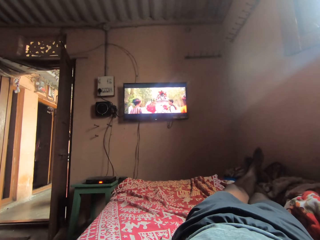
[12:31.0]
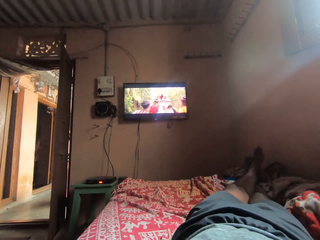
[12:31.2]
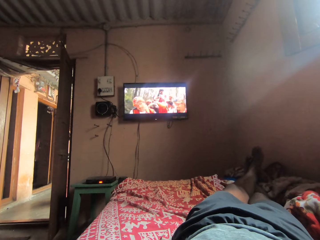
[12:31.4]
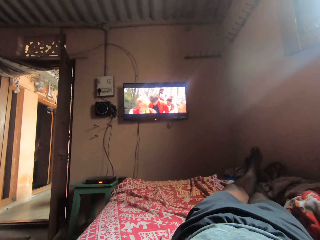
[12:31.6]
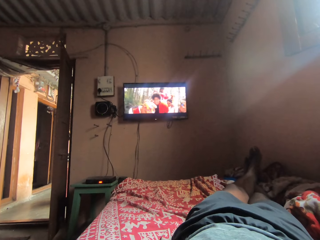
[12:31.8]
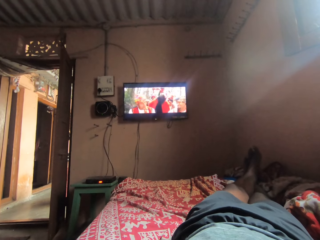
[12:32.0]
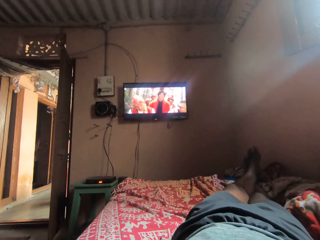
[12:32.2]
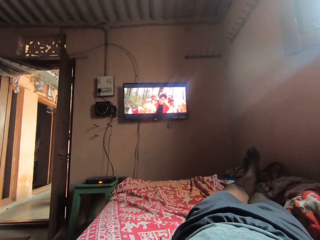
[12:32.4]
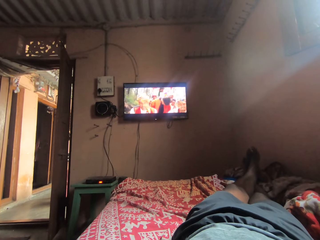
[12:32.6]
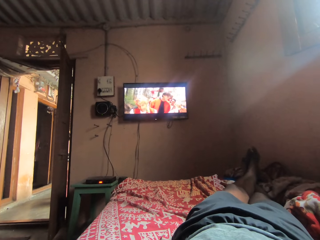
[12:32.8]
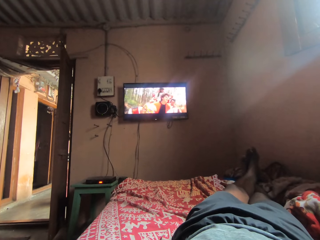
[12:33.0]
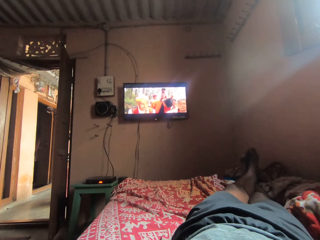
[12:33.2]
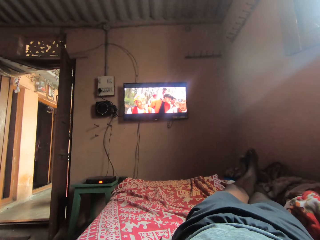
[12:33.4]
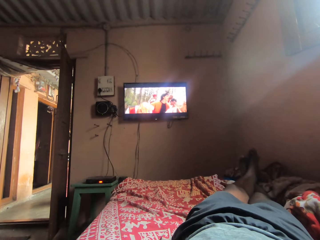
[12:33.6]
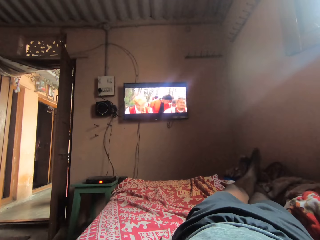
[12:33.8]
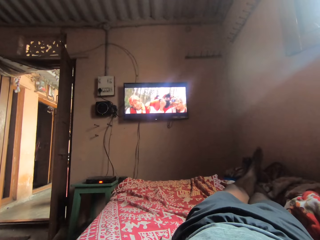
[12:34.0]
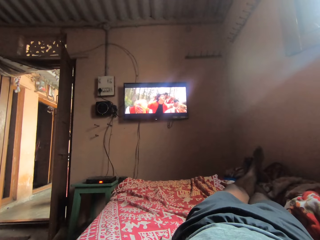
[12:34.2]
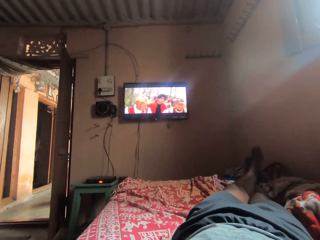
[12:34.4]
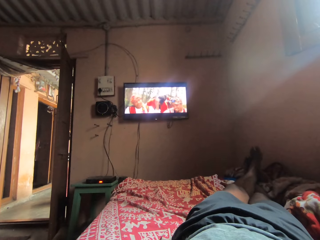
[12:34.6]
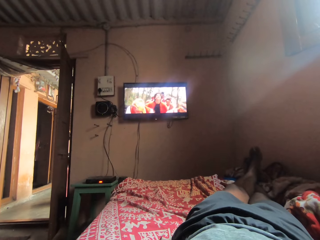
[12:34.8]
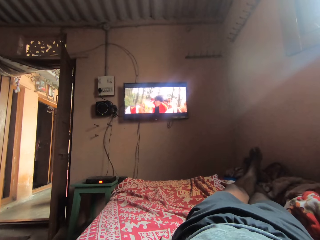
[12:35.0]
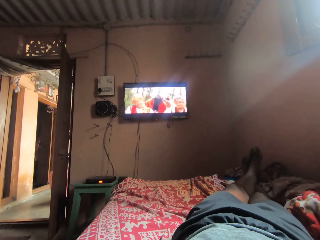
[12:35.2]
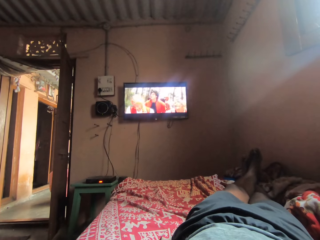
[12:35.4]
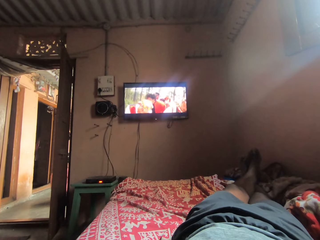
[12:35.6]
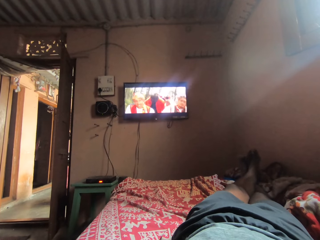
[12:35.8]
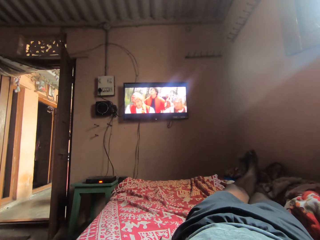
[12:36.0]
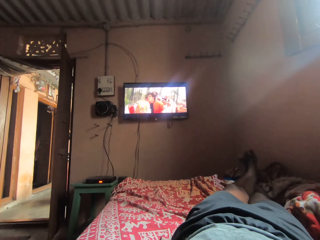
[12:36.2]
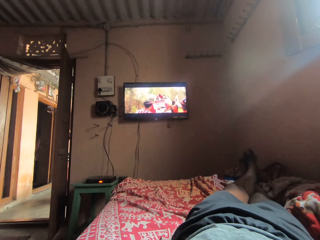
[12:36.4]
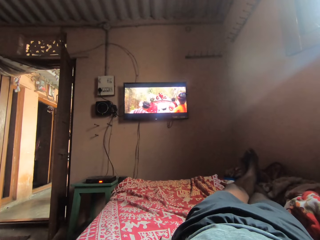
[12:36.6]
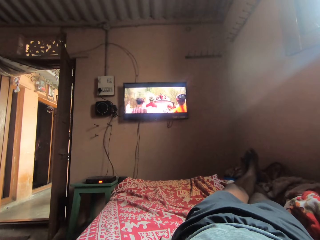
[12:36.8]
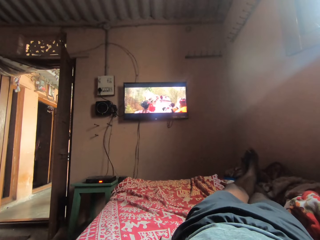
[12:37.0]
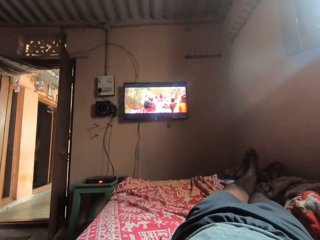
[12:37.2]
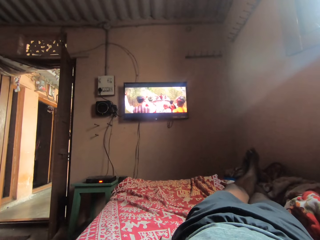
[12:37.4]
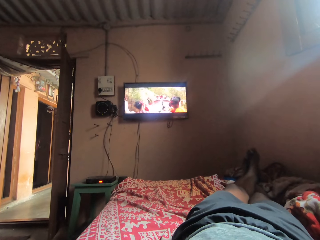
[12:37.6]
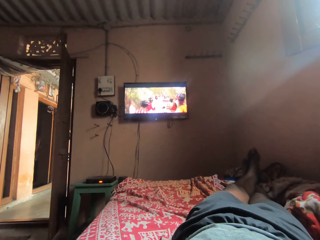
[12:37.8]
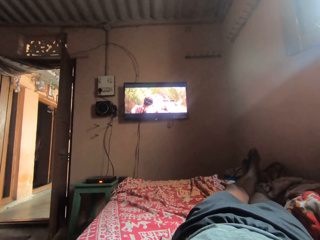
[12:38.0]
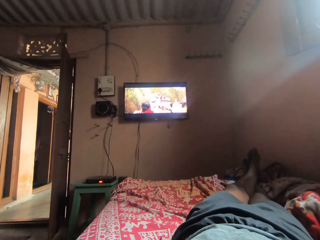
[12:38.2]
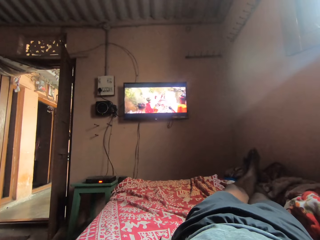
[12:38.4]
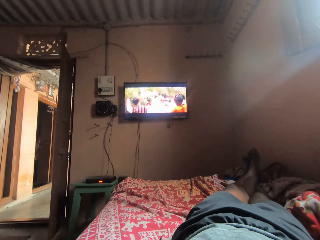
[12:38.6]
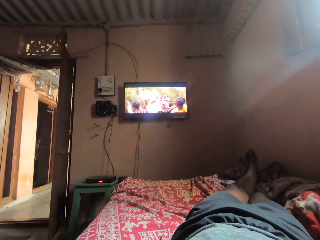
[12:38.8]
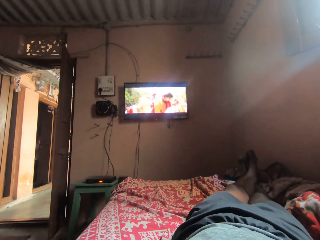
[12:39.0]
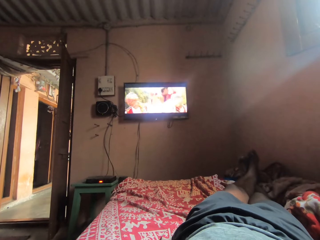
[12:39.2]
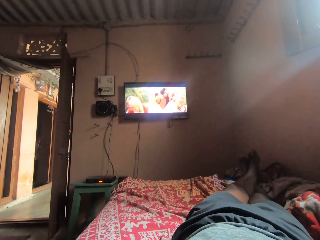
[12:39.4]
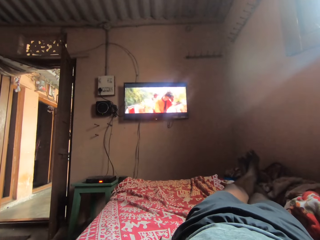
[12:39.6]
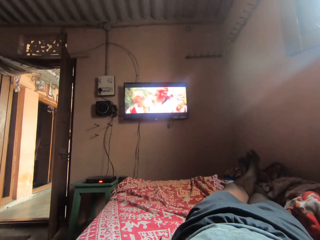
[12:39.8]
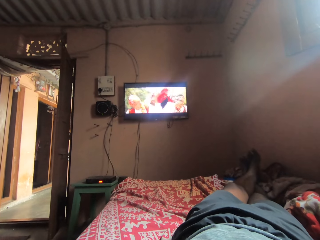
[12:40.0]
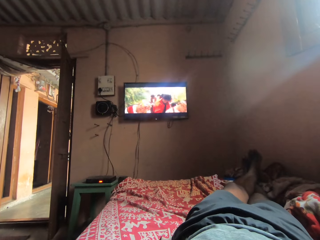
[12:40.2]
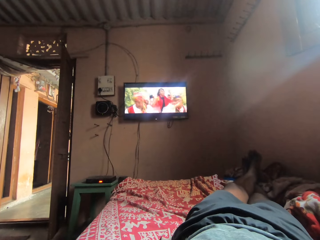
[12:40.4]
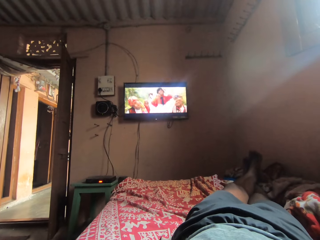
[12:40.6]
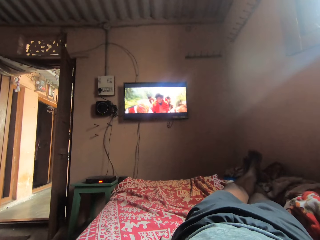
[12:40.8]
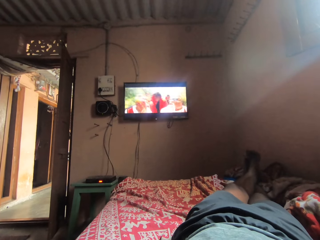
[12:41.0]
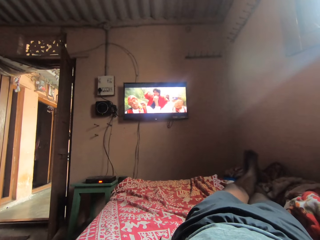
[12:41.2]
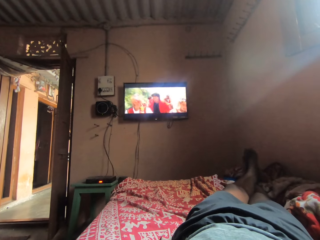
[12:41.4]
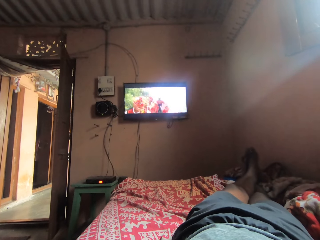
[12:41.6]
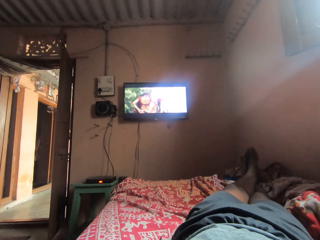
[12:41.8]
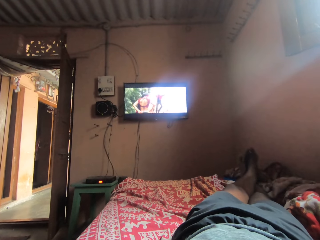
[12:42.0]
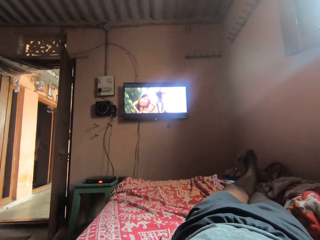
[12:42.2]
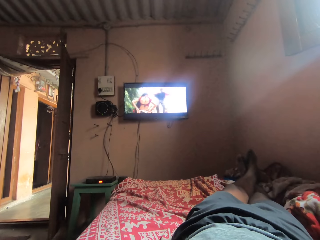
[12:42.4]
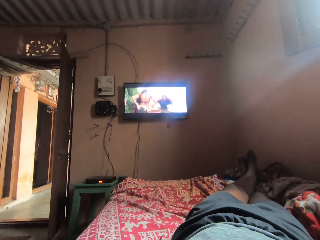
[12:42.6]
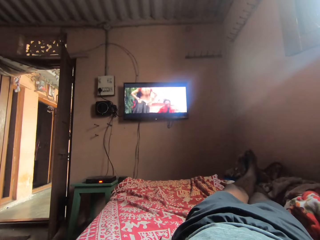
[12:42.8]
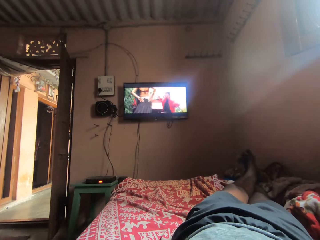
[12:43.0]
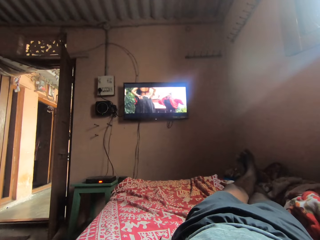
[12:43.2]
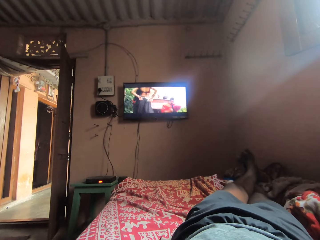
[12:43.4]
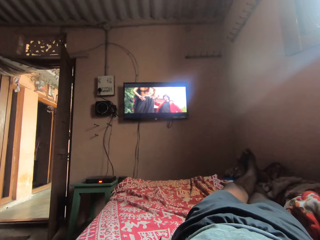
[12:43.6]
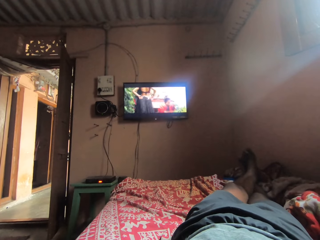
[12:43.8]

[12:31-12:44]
The camera wearer moves legs around. They stare on a television.

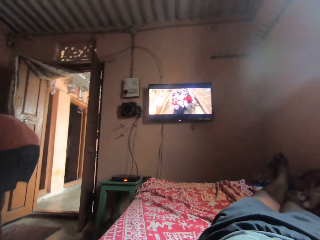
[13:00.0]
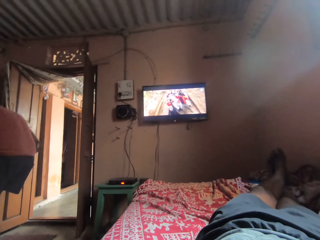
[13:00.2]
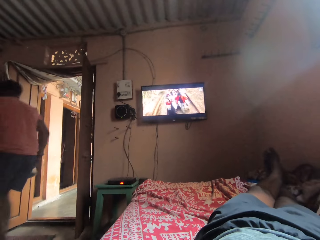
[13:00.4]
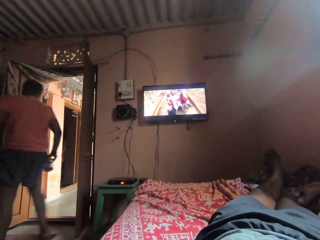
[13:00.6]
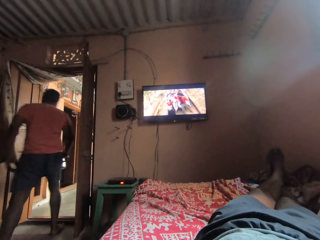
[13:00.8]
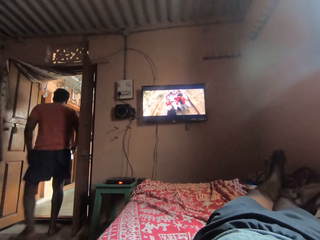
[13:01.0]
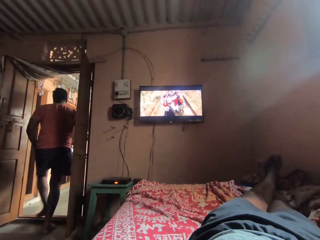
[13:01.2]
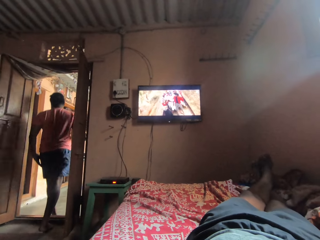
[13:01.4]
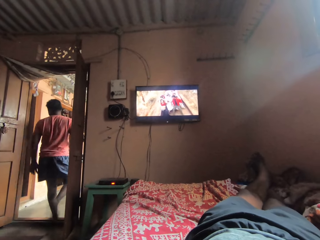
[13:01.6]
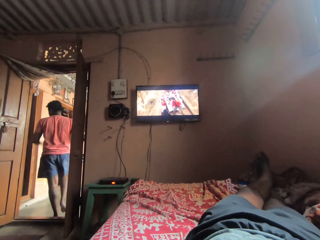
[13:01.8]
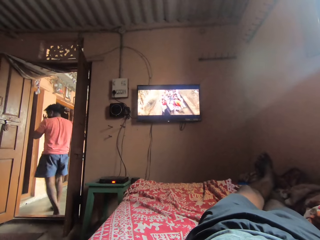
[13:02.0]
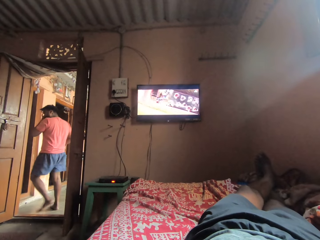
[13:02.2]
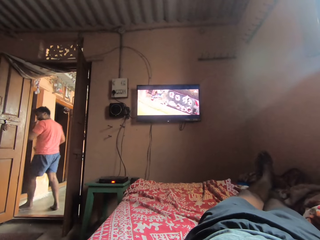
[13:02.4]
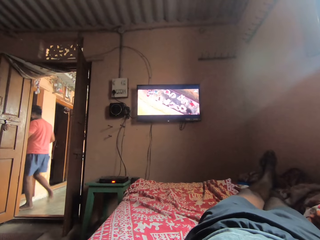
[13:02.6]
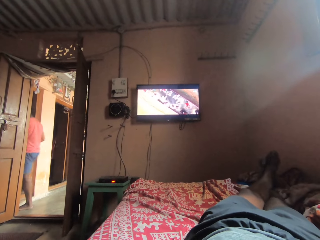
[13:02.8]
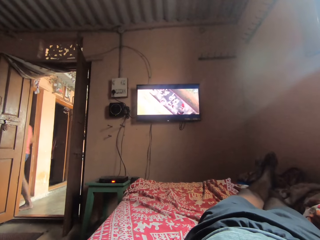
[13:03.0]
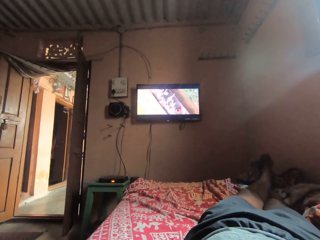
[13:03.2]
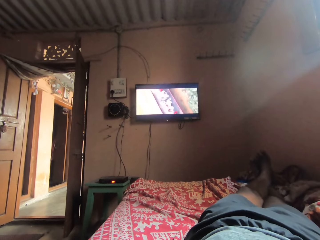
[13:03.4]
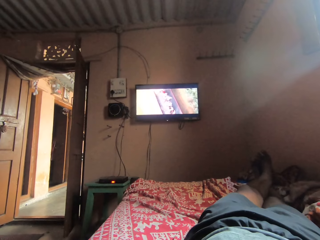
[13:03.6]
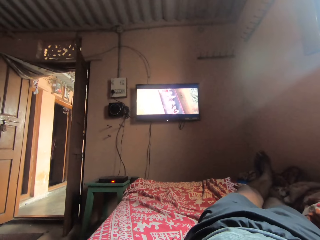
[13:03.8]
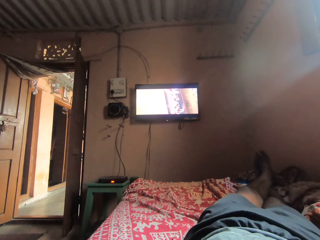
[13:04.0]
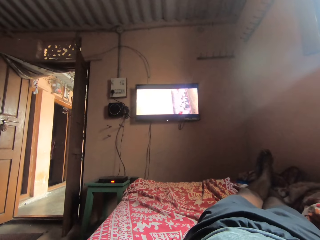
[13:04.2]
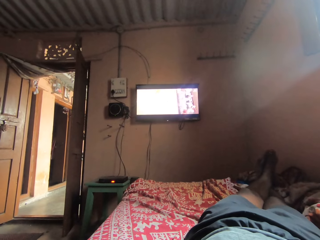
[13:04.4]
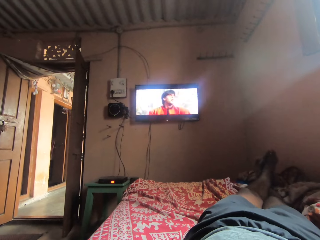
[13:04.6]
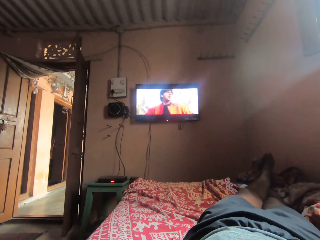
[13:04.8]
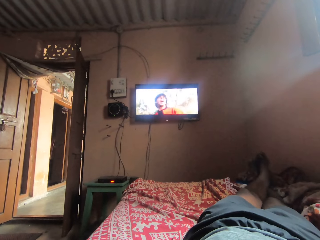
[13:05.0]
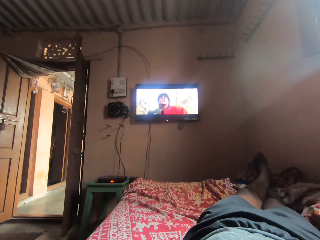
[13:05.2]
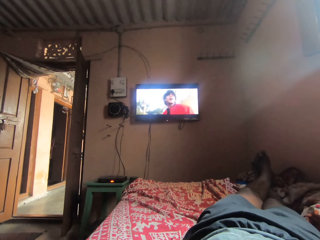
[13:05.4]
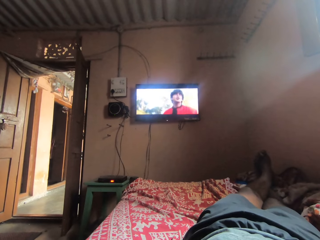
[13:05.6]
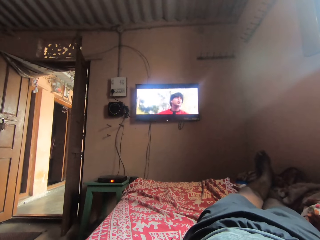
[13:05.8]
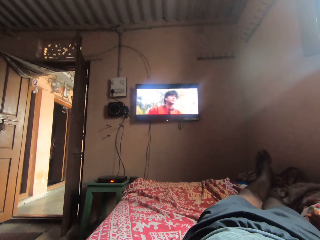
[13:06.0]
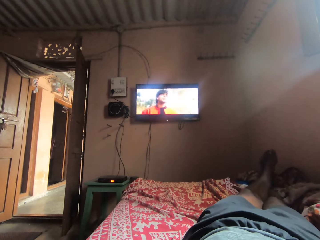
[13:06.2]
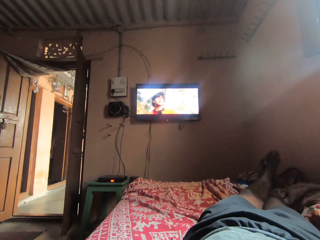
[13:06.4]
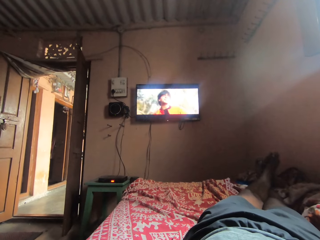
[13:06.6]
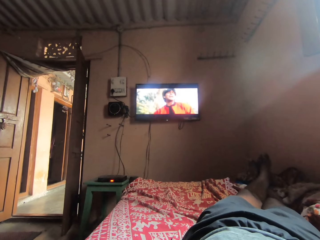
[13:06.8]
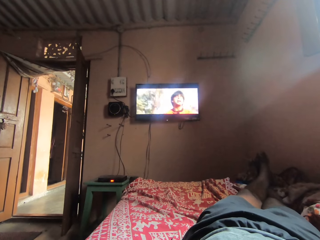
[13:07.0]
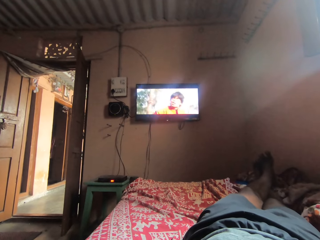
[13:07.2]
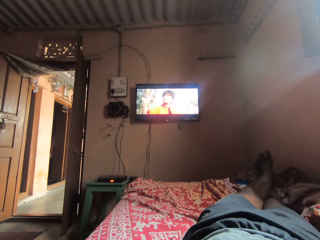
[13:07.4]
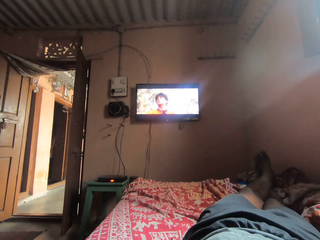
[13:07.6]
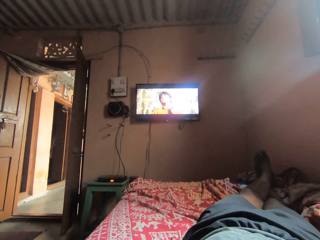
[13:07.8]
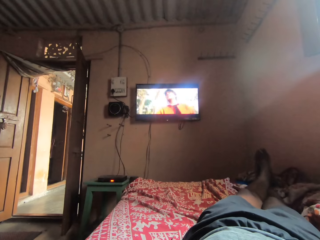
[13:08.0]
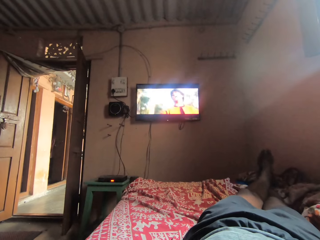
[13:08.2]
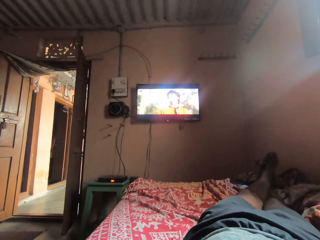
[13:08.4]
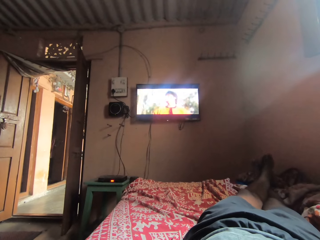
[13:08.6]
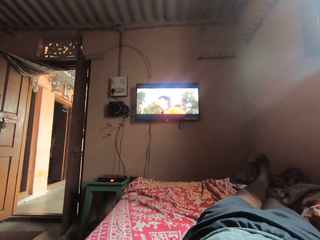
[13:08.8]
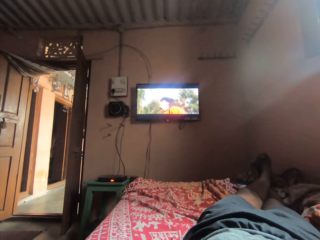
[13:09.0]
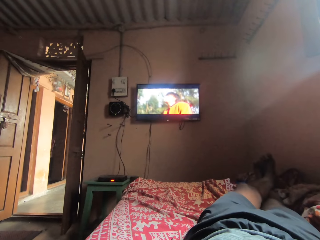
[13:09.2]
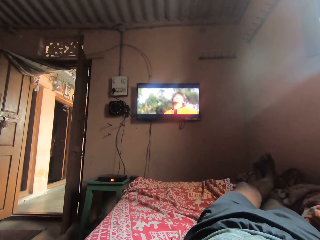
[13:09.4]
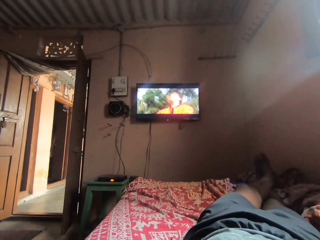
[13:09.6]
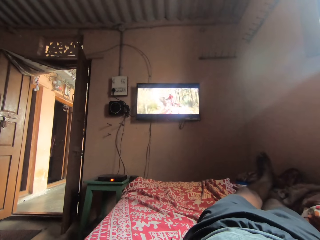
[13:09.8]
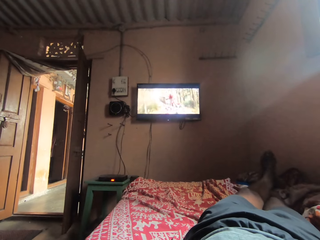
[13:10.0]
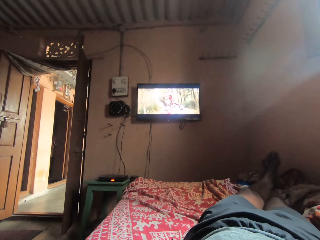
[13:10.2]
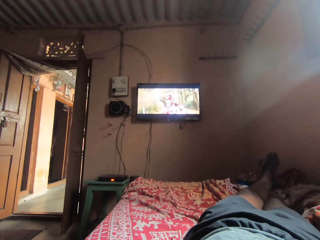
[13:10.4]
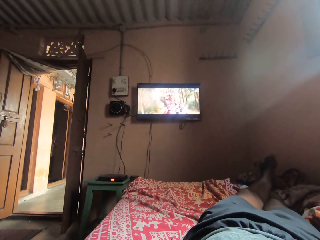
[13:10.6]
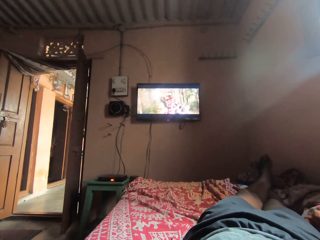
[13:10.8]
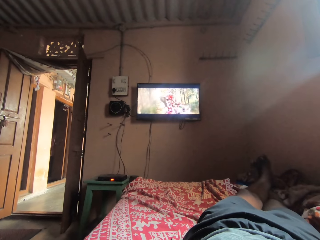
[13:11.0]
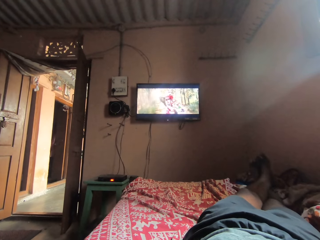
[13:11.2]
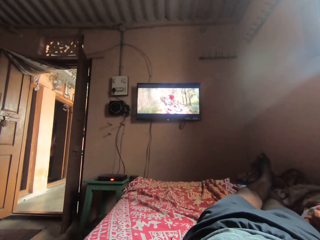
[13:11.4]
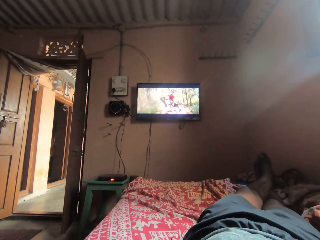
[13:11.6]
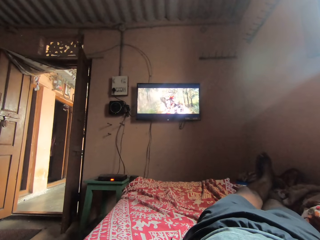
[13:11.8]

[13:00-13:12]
A person walks out the door. The camera wearer moves legs around. They stare on a television. They move legs around.
